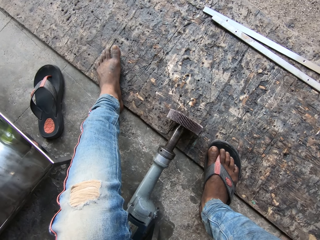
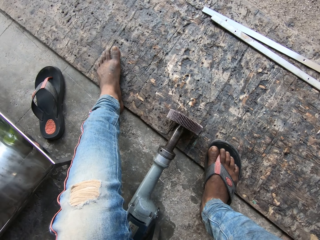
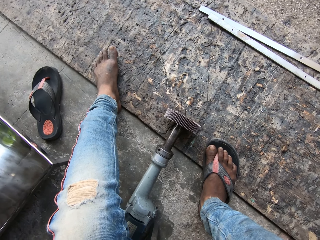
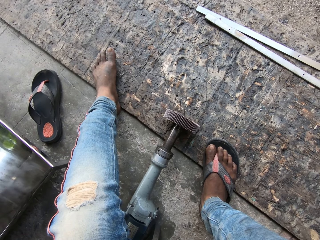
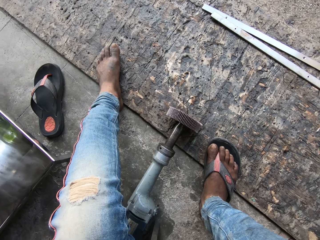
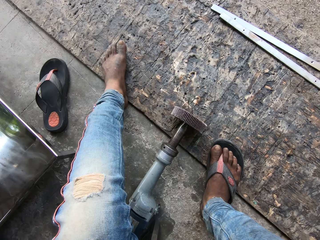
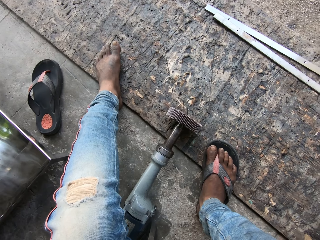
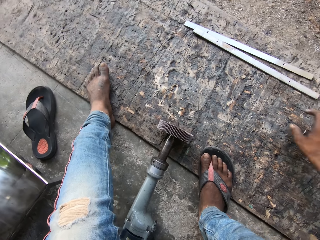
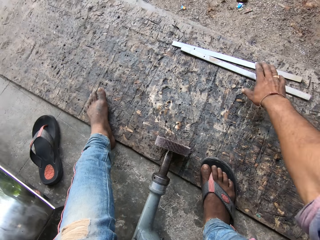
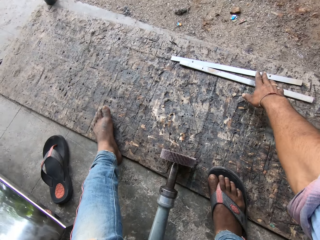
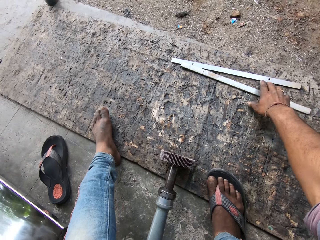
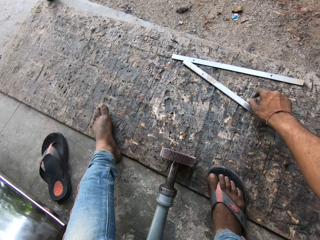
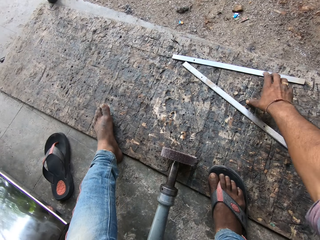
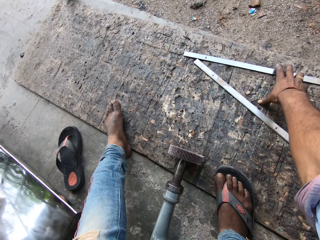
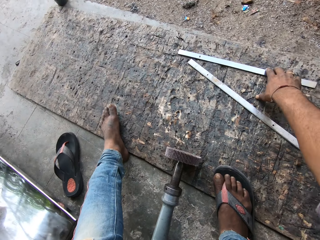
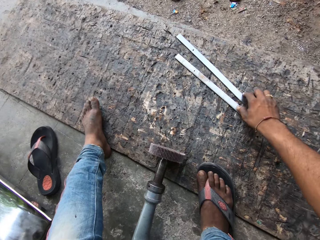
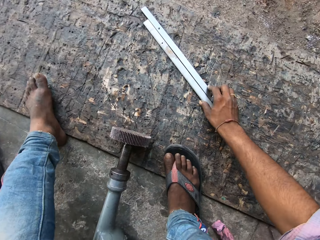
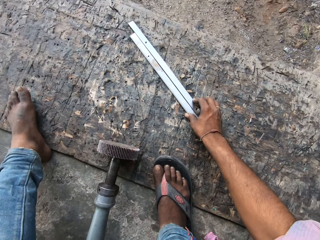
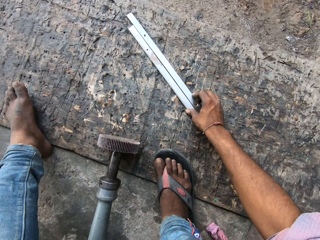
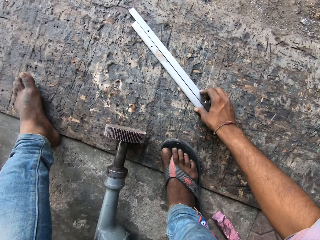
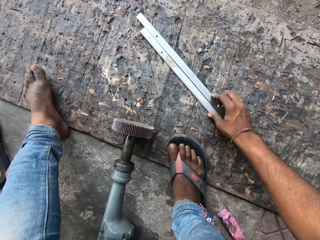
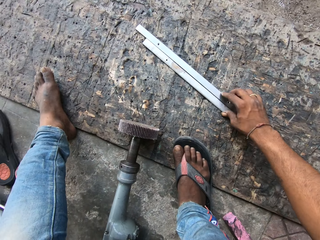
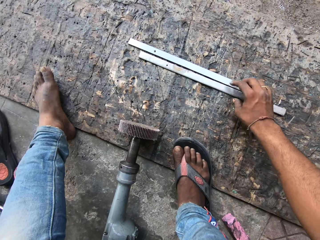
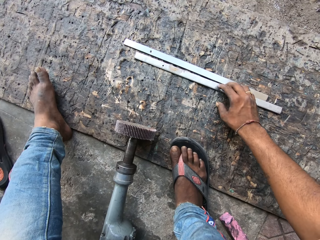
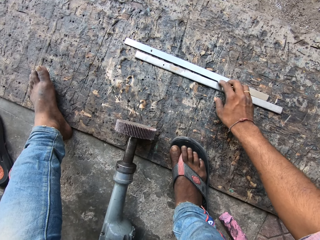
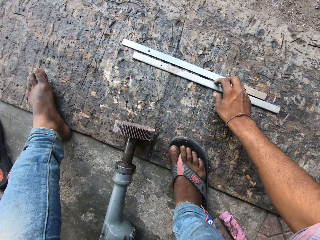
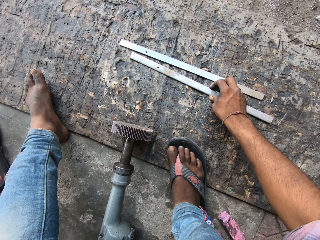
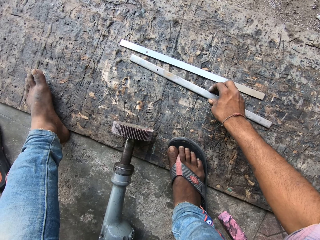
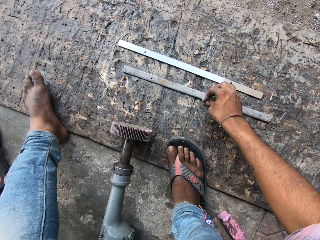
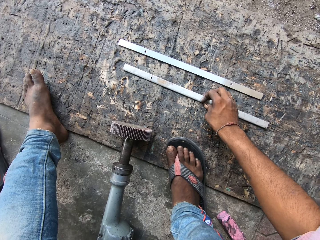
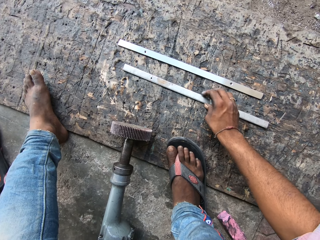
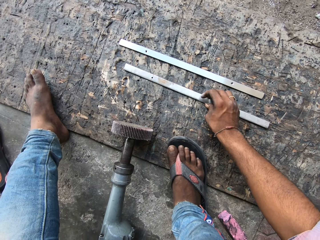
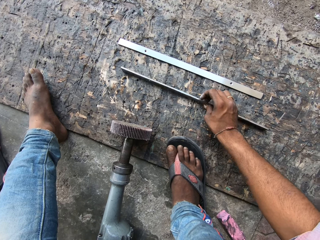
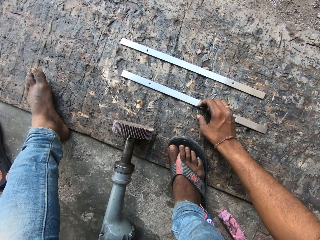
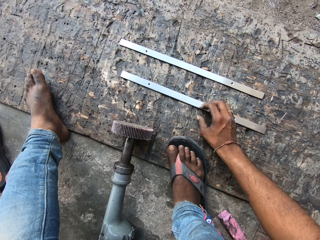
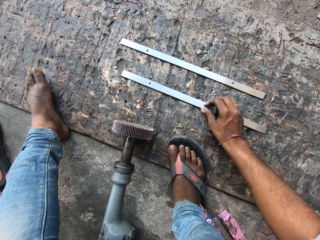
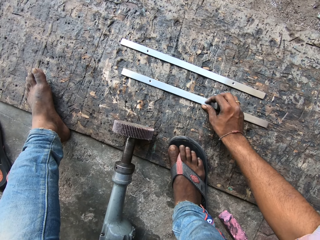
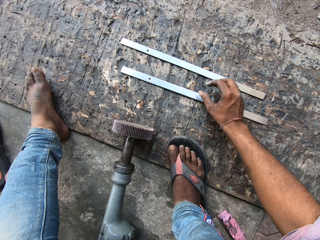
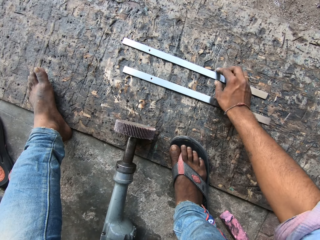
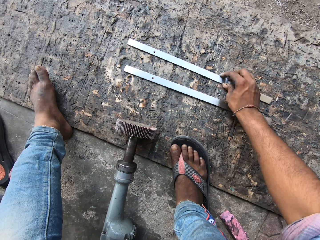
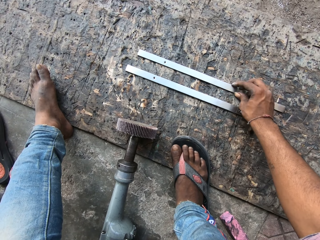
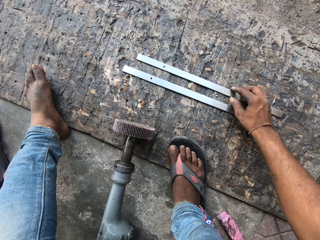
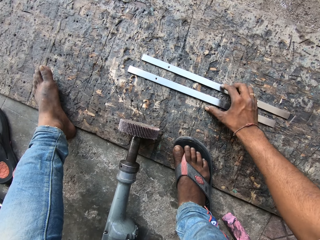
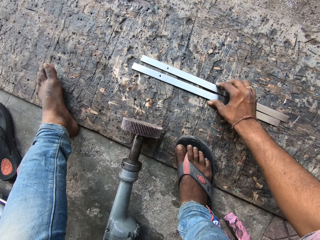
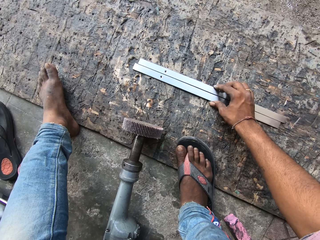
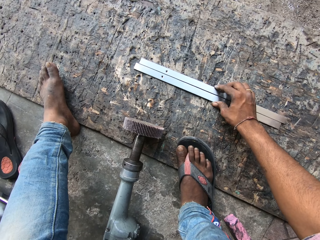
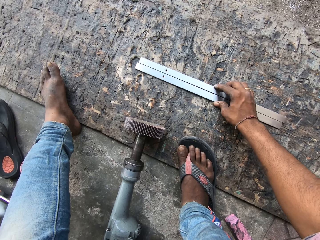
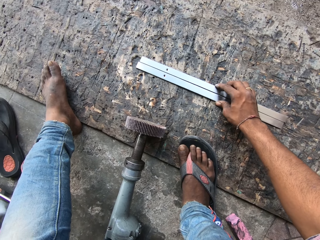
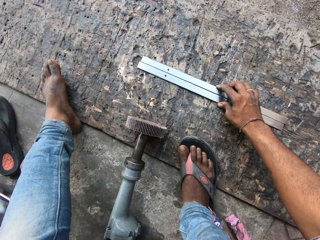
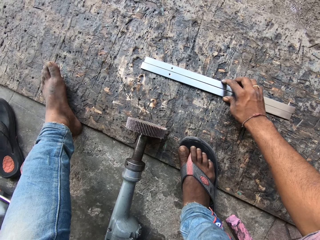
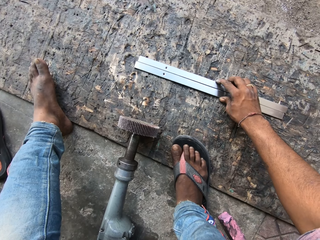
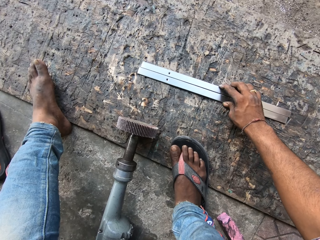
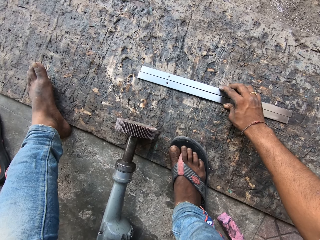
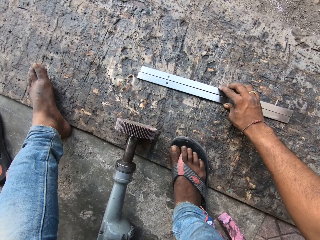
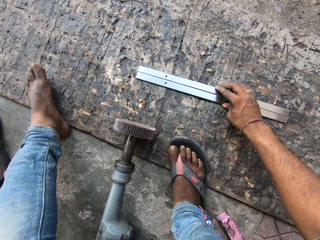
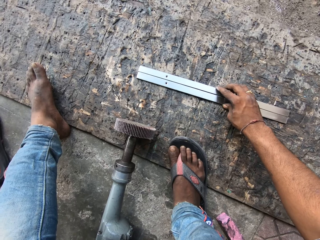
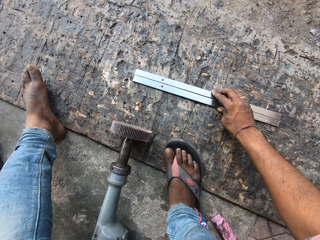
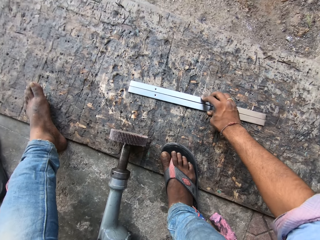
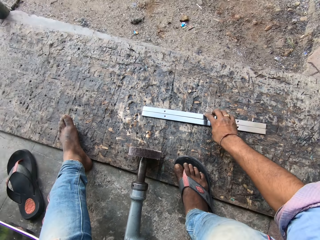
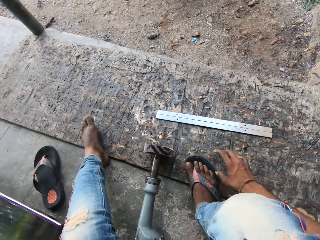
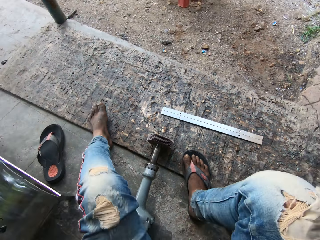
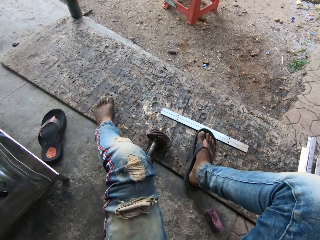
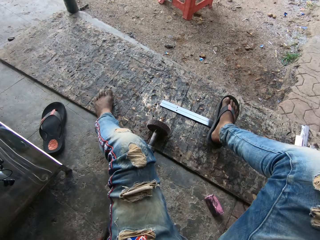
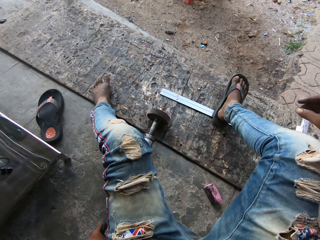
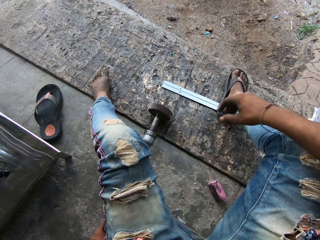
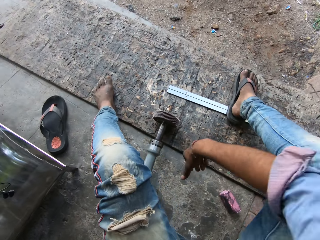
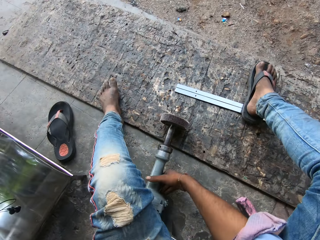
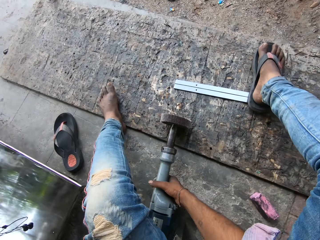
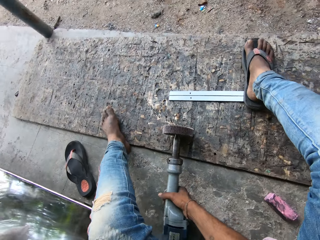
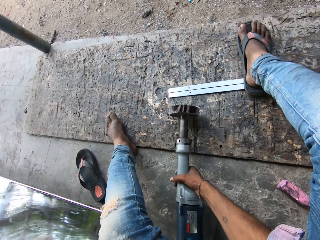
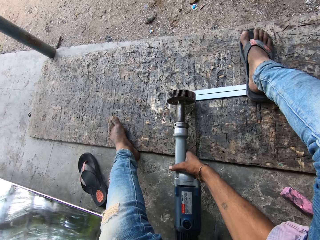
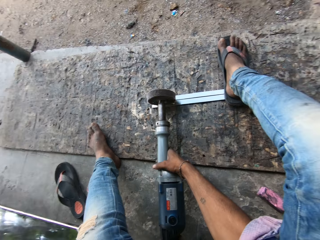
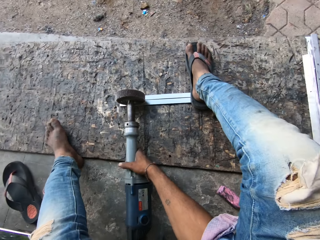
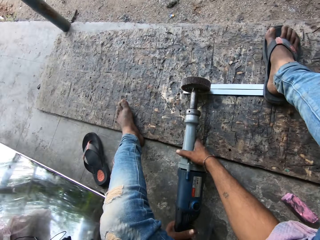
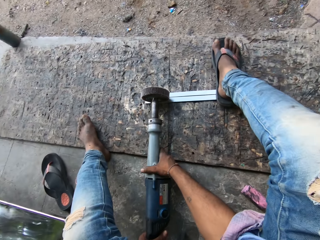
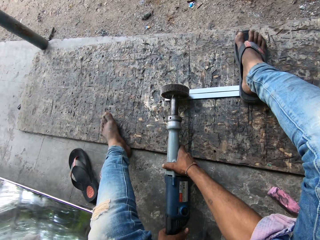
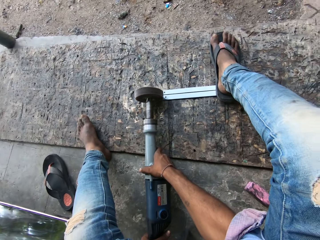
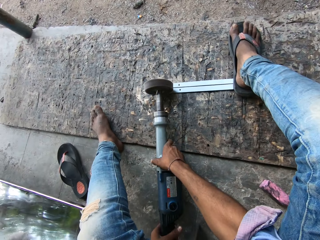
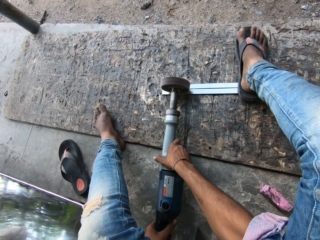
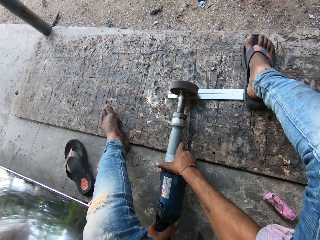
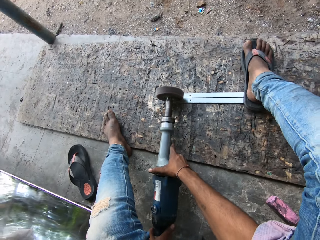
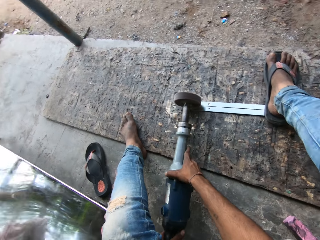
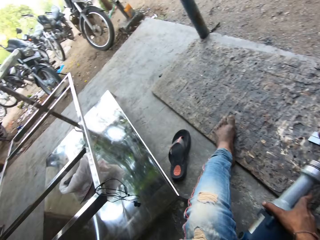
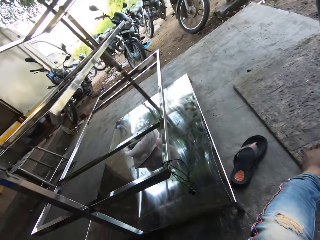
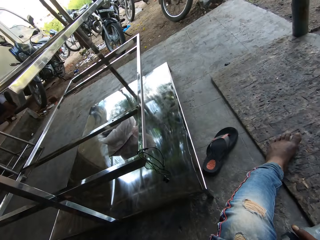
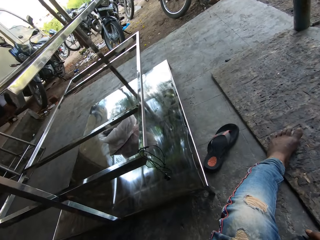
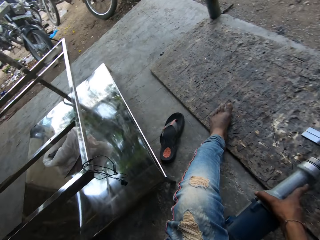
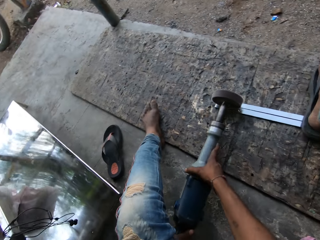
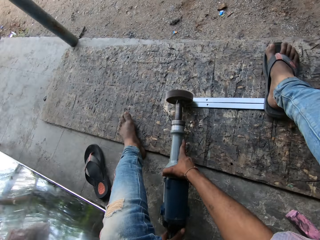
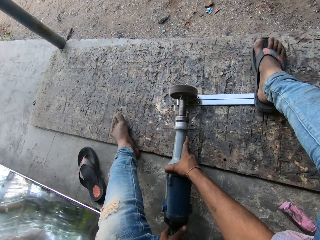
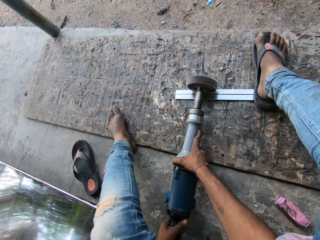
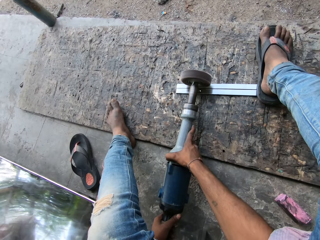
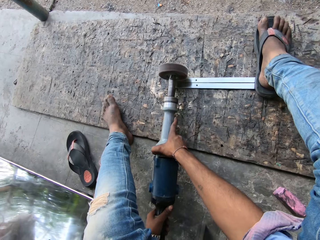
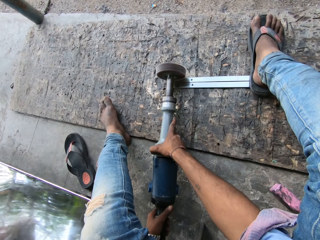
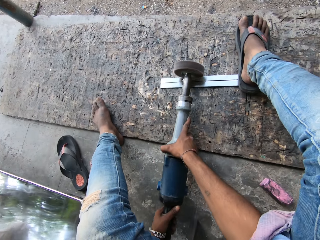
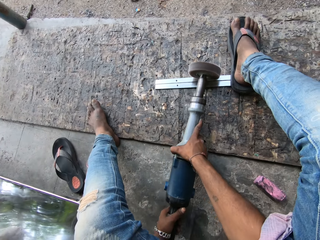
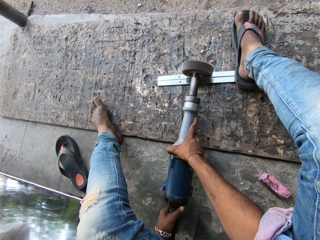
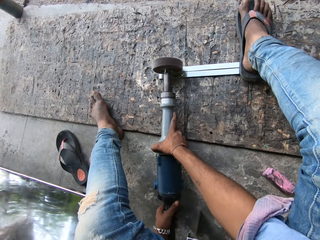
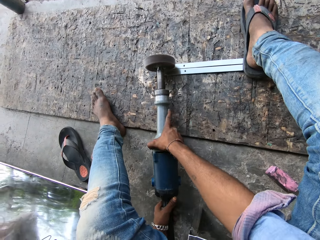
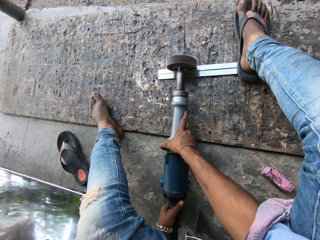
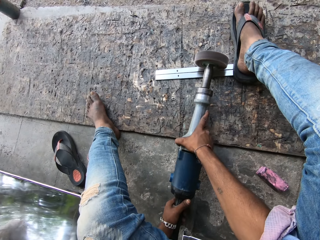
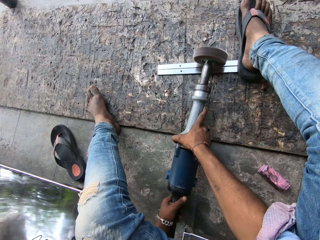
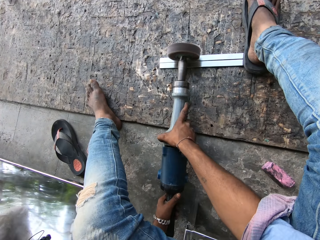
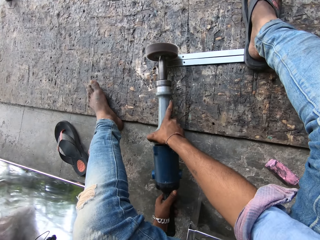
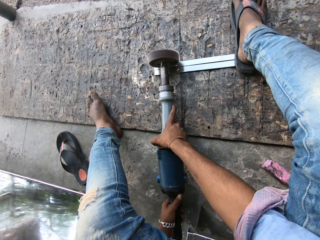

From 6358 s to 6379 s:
The camera wearer pulls other pieces of steel closer to him. He steps on the pieces of steel. He picks the stainless steel polishing machine. He polishes the steel with the stainless steel polishing machine.
